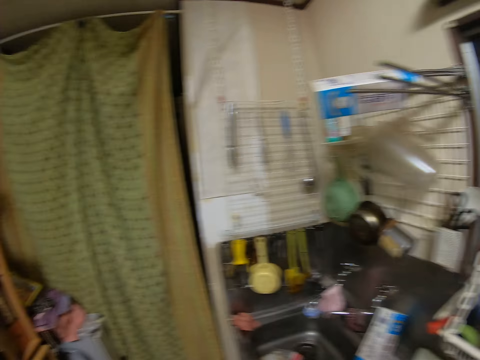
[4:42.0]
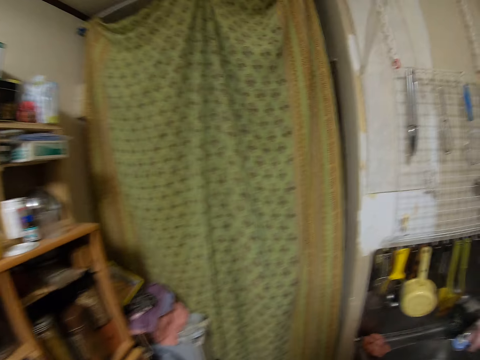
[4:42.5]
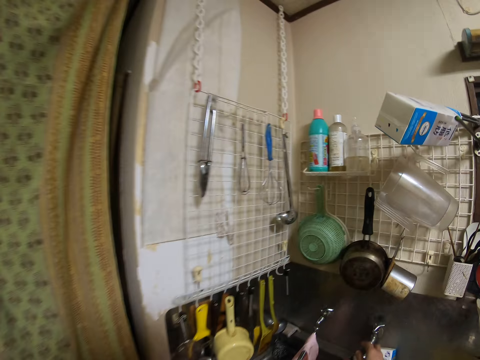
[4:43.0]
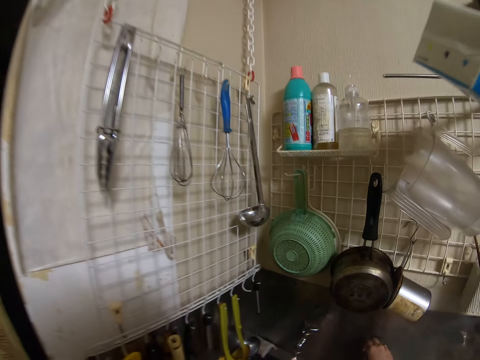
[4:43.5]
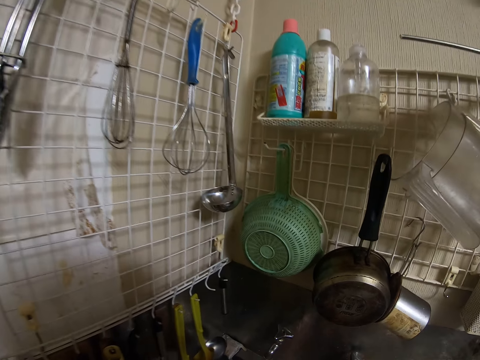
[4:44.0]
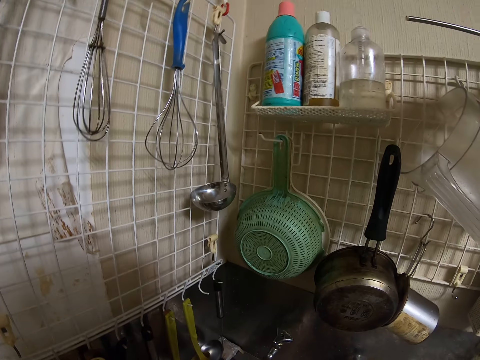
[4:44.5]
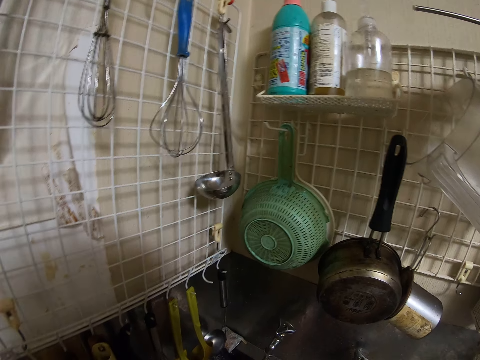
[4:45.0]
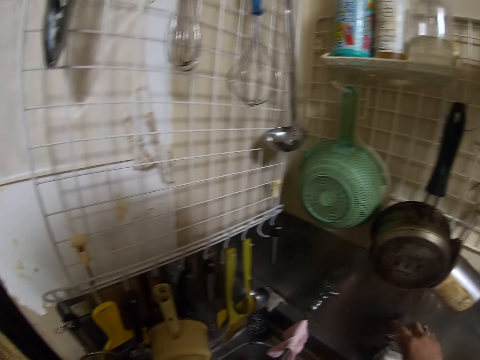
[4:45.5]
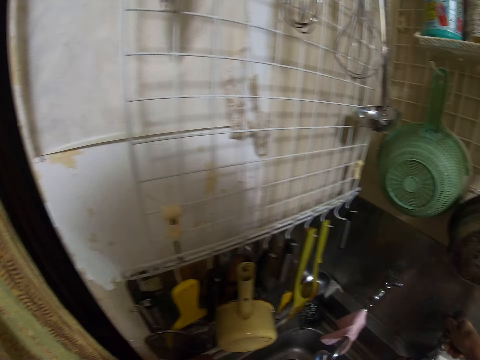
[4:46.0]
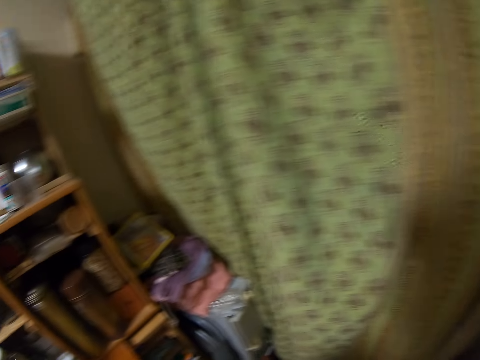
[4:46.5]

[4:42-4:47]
The camera wearer moves a camera. They pick a spoon on a rack.

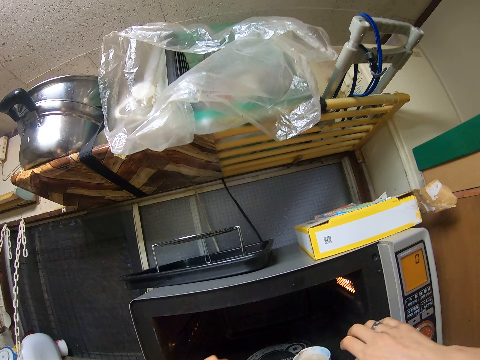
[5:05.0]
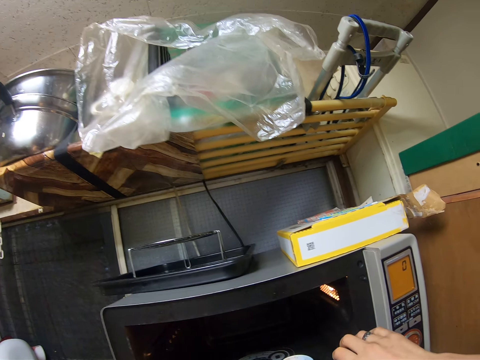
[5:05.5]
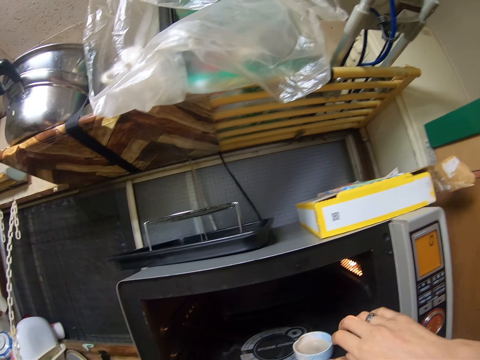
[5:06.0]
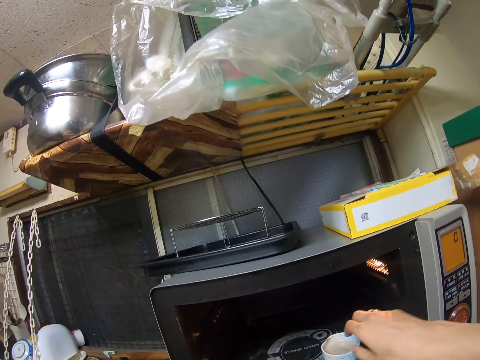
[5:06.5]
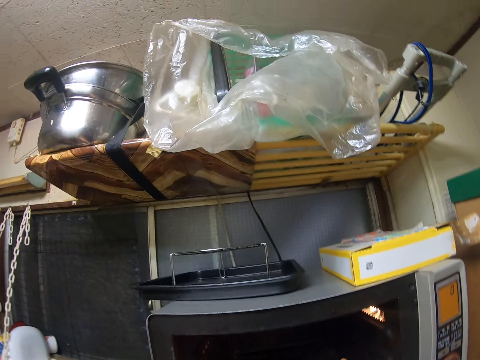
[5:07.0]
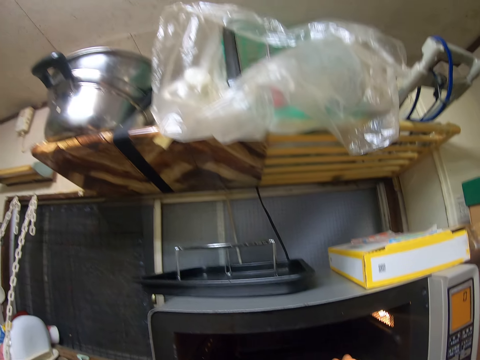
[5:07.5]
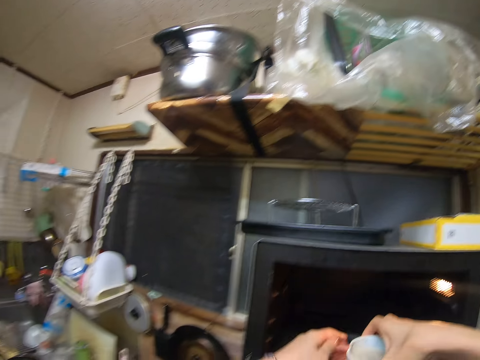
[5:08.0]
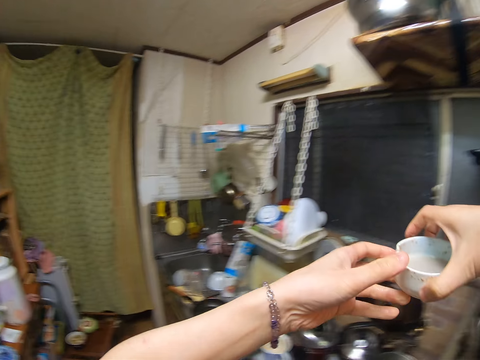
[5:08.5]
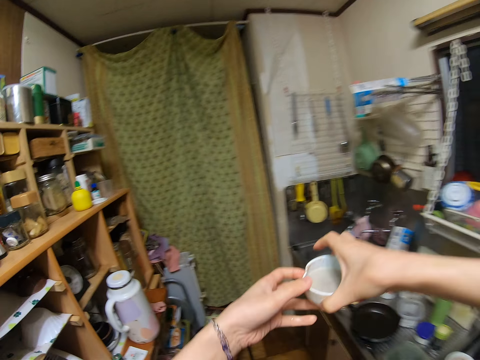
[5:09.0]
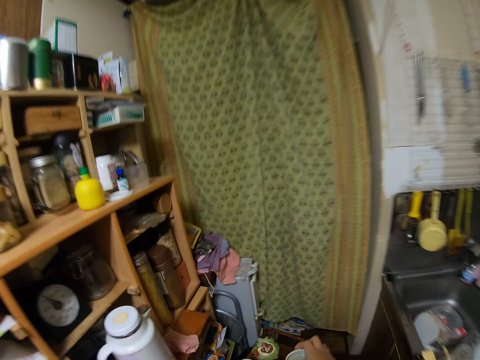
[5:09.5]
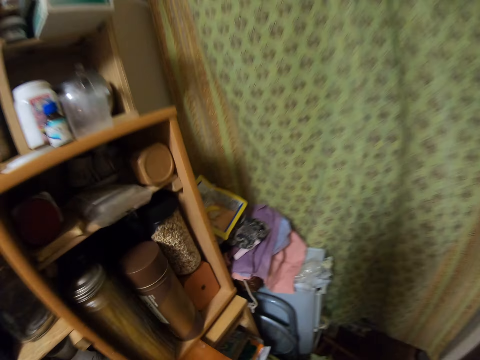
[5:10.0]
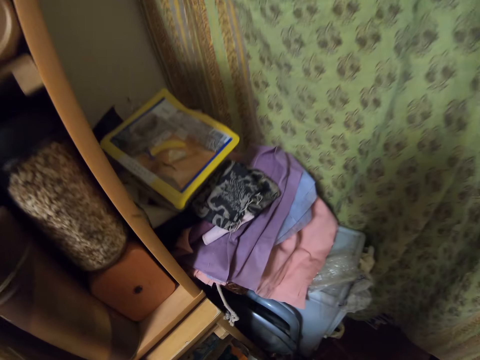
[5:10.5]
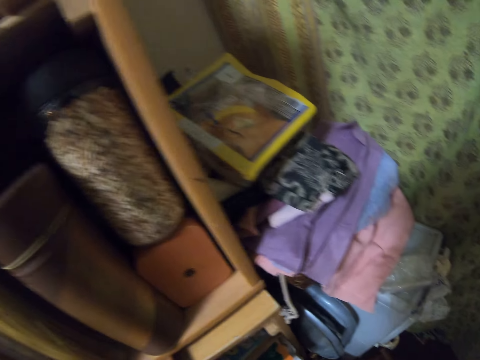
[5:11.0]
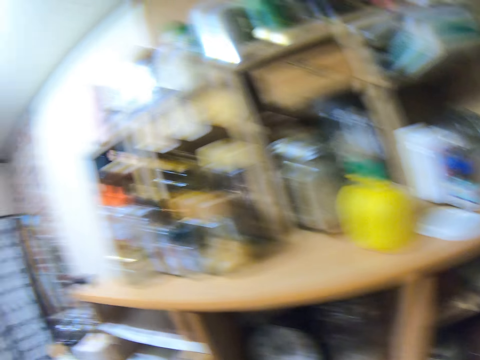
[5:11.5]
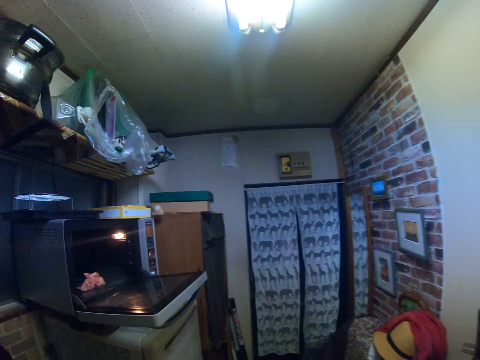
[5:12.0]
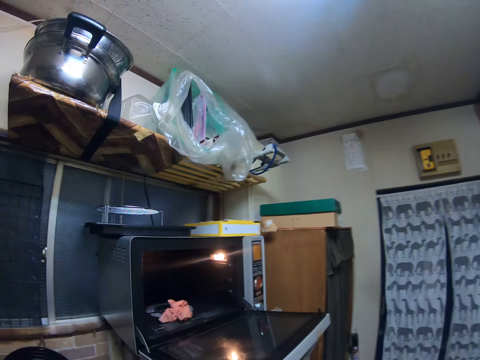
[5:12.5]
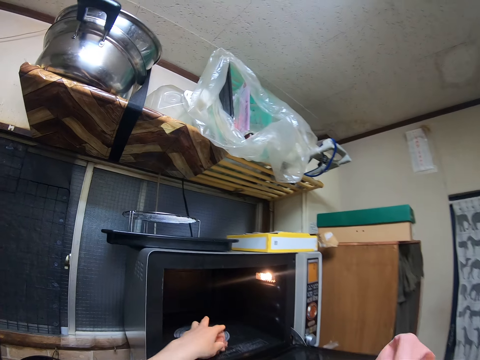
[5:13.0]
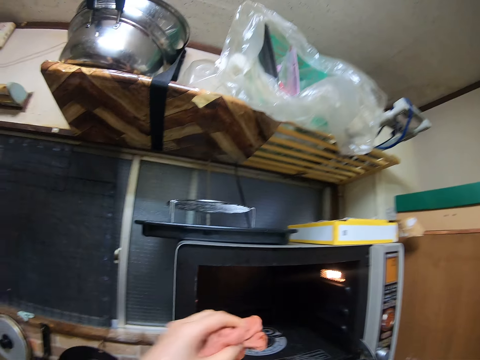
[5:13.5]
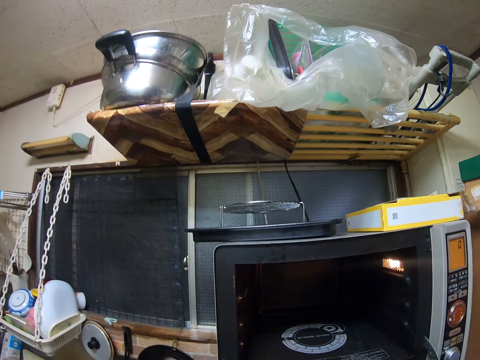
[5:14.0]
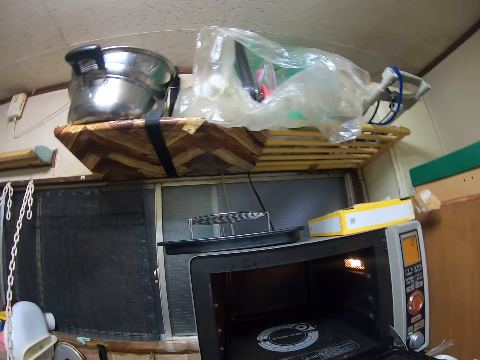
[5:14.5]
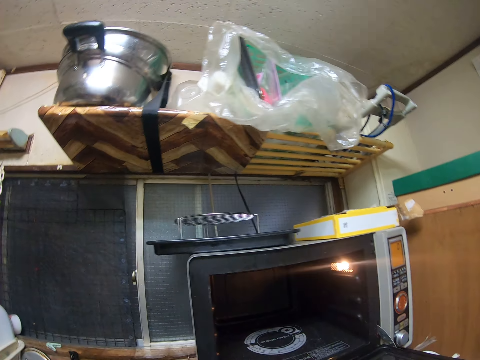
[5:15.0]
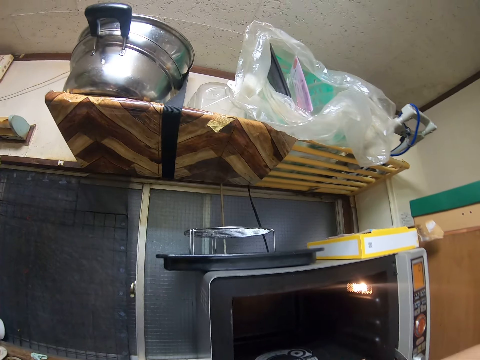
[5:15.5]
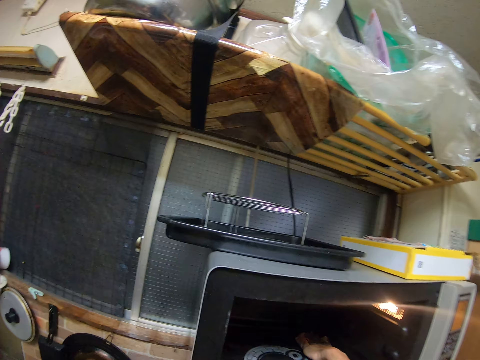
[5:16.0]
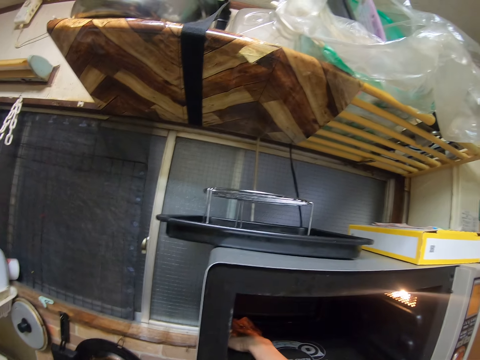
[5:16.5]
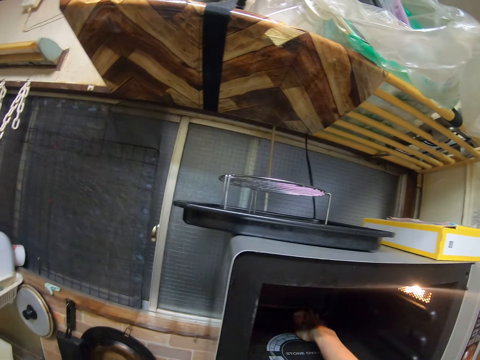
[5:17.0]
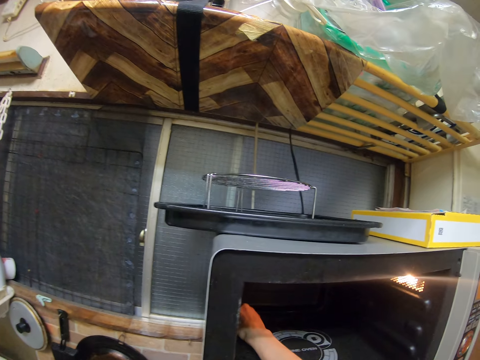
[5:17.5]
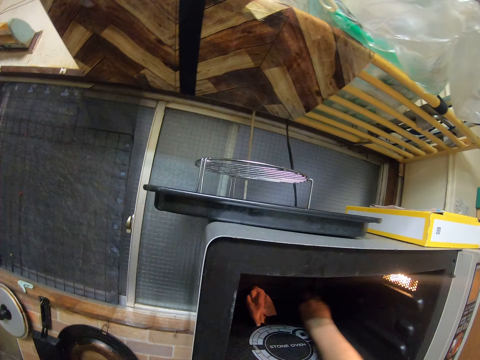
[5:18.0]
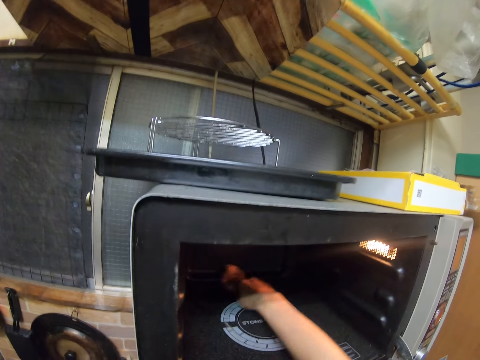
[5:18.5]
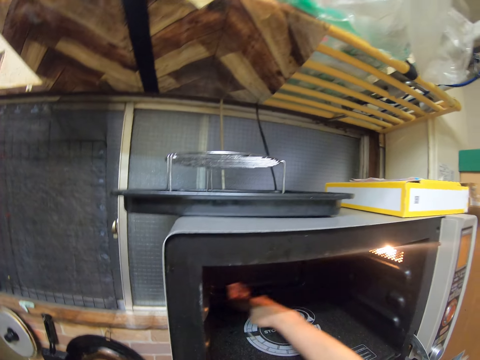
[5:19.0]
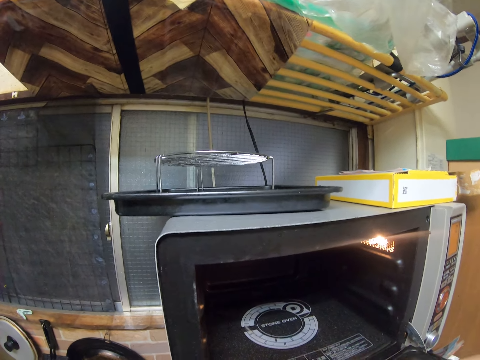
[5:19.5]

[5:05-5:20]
The camera wearer lifts a plate in the microwave. They pick something, put something down, and move. They pick the napkin and wipe the microwave with the napkin.

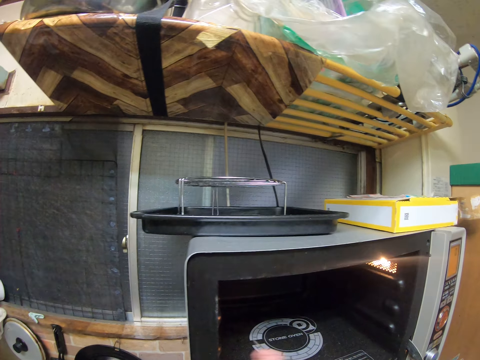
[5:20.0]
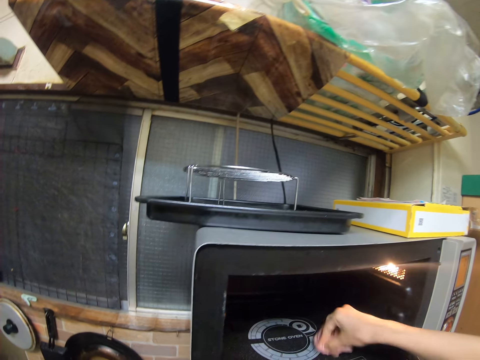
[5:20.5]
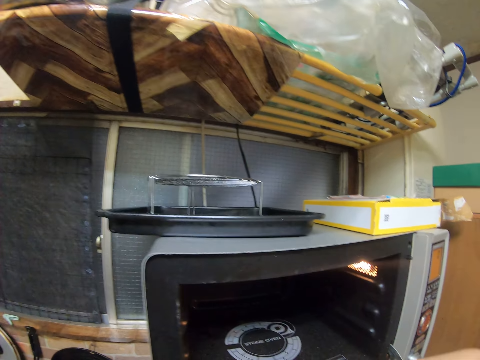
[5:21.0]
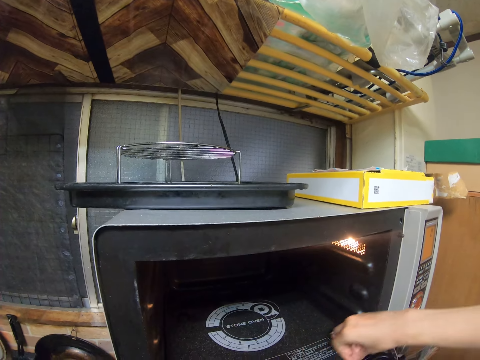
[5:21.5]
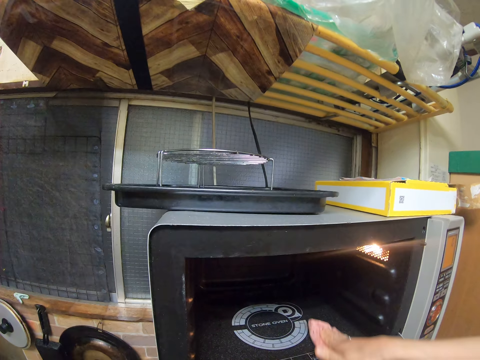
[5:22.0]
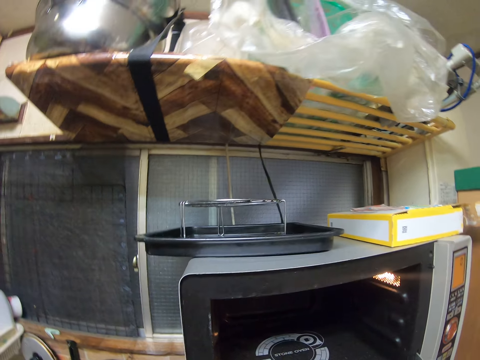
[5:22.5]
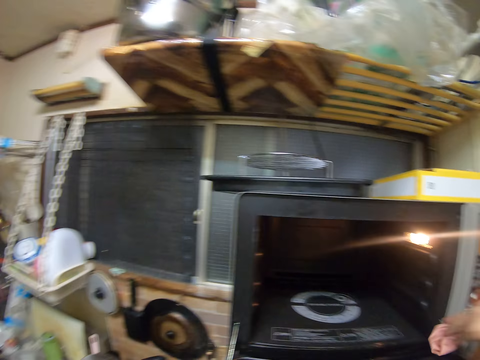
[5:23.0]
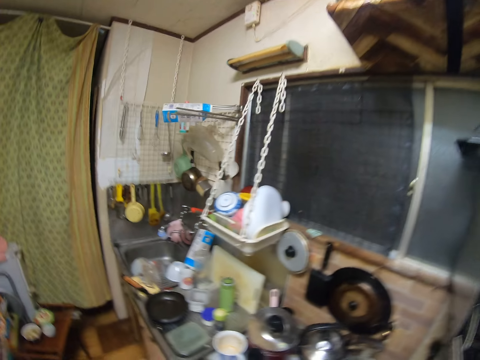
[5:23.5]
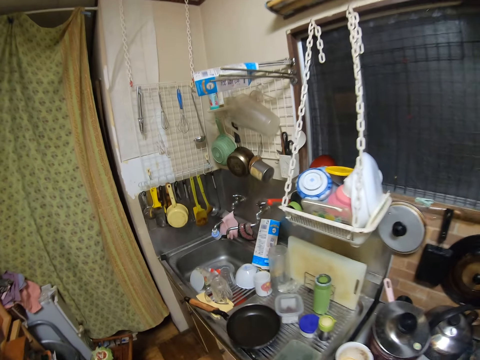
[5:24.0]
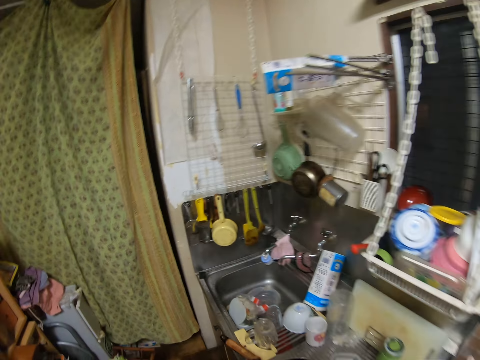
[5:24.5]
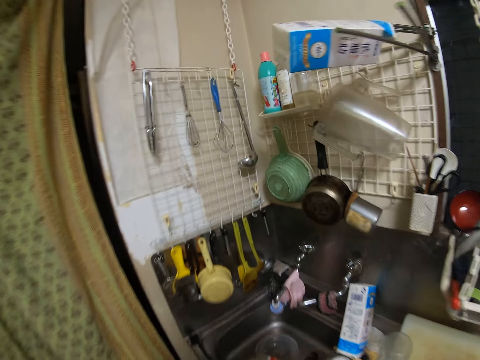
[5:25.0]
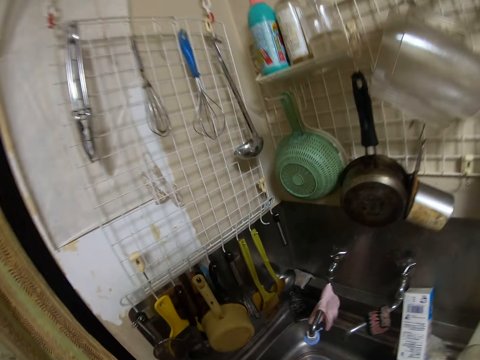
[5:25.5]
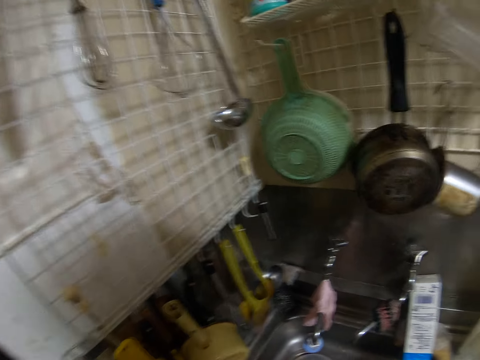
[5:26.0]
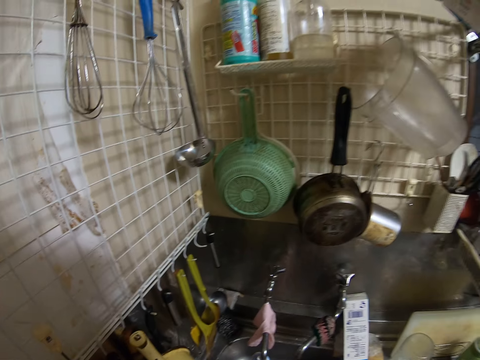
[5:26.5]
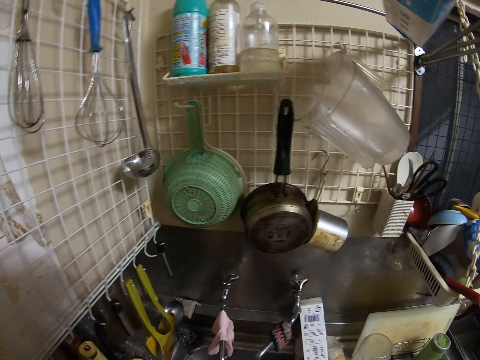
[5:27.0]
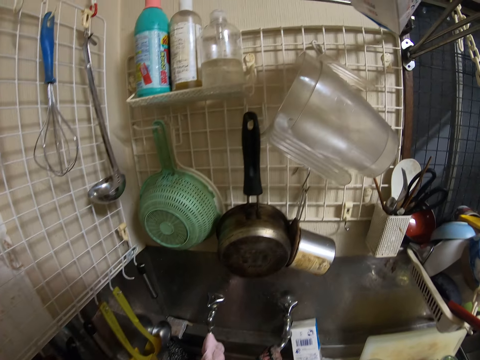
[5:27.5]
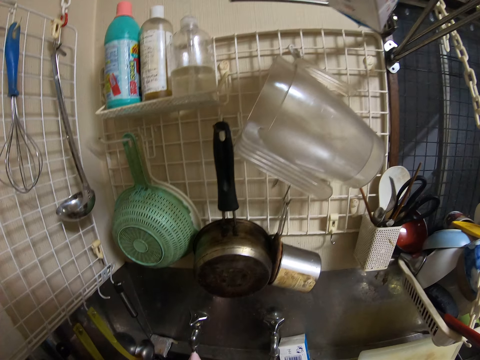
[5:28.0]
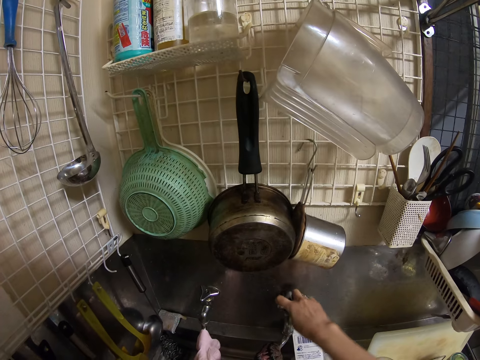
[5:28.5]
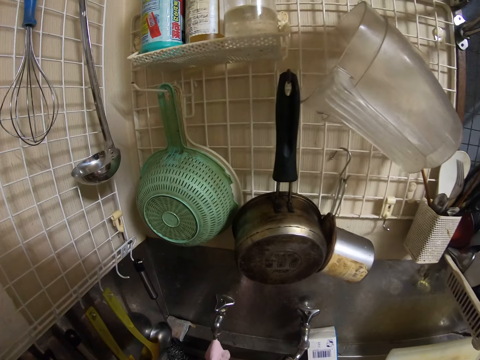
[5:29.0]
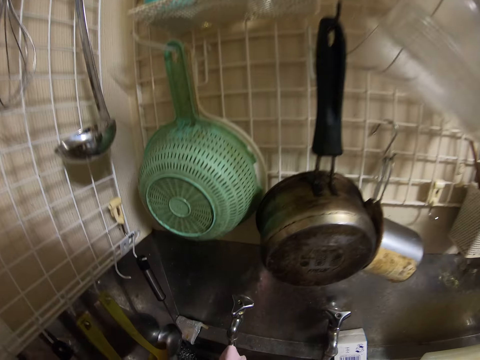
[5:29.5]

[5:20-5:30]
The camera wearer closes the microwave. They open a tap.
